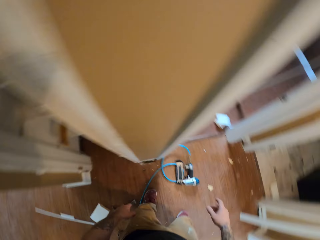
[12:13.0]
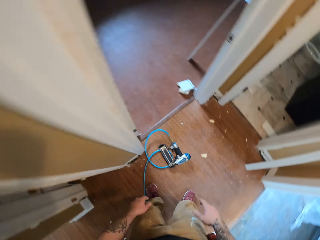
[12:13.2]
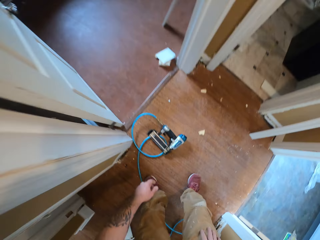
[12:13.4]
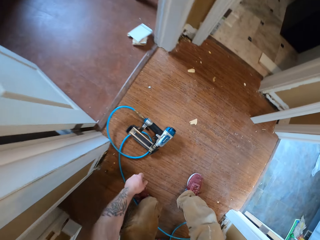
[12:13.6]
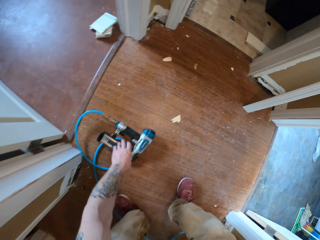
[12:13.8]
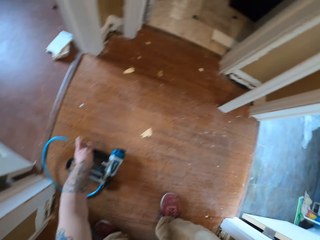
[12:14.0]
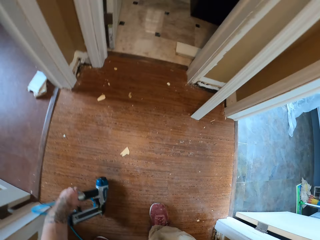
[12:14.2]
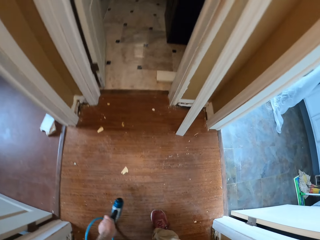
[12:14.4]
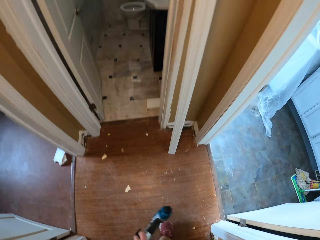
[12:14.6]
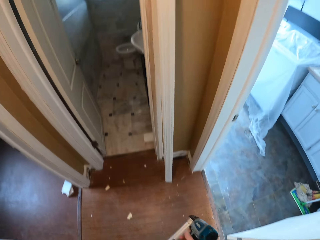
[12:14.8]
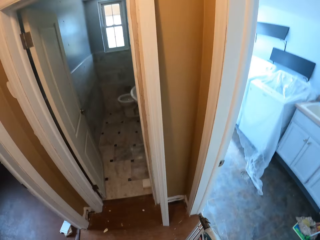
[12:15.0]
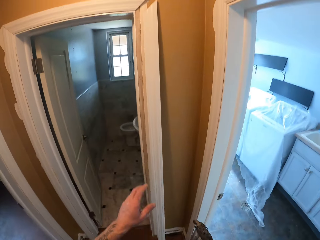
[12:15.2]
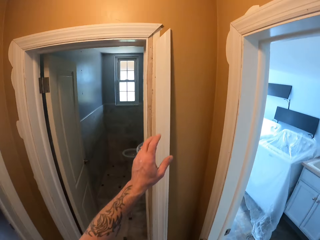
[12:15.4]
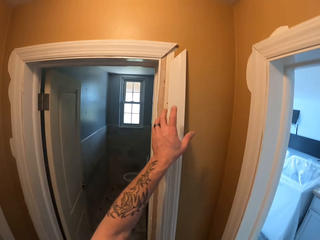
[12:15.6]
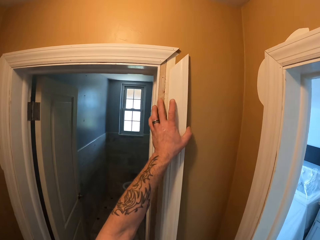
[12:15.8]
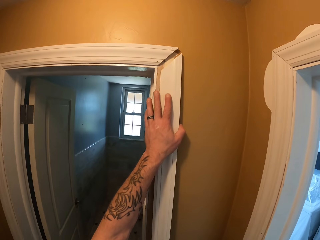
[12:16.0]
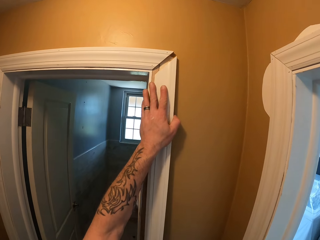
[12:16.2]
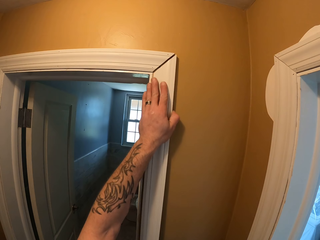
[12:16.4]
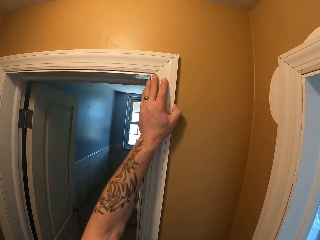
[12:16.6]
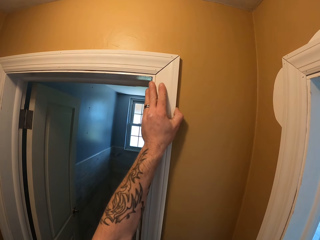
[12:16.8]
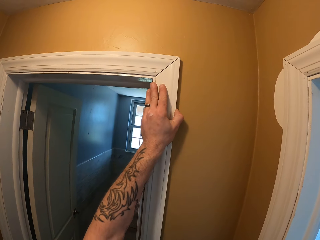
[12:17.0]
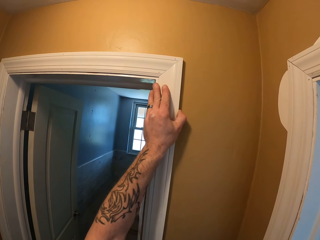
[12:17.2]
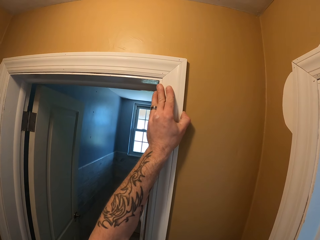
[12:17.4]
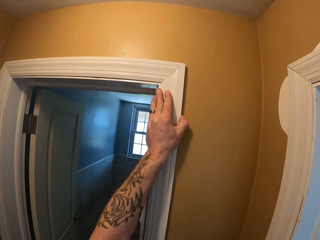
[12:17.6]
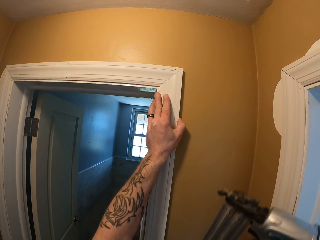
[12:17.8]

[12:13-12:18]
The camera wearer picks up the nail gun and carries the nail gun. They hold the piece of wood and adjust the wood on the door frame.

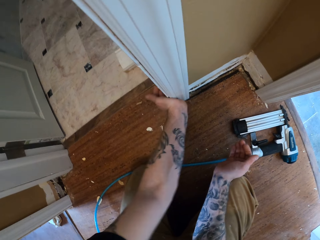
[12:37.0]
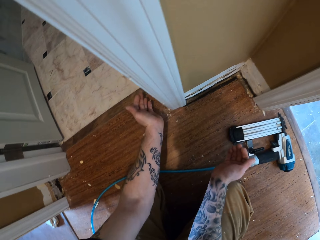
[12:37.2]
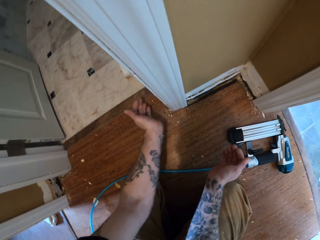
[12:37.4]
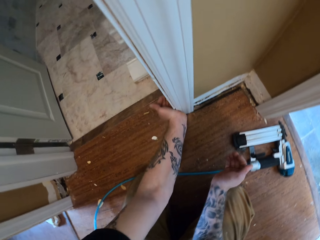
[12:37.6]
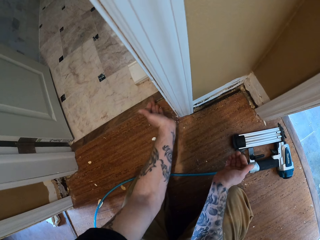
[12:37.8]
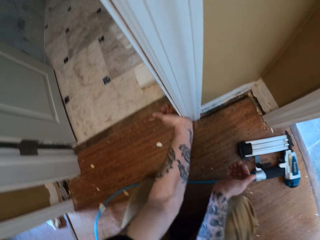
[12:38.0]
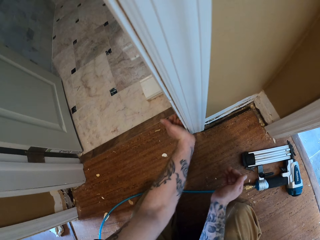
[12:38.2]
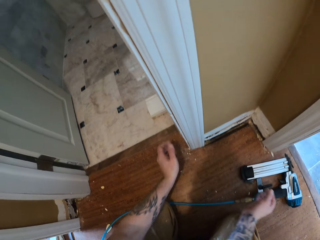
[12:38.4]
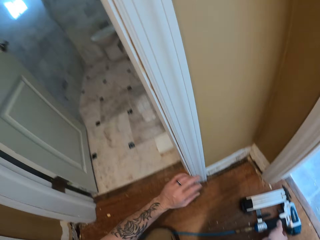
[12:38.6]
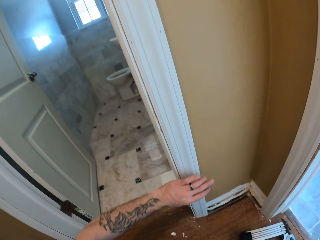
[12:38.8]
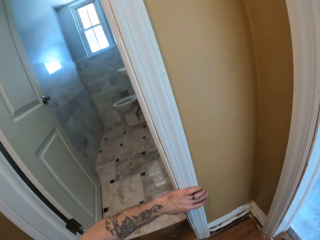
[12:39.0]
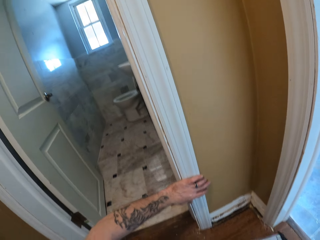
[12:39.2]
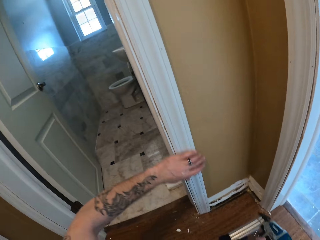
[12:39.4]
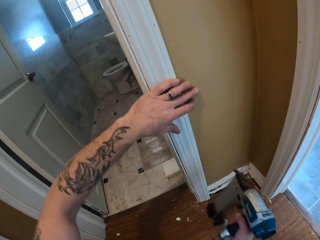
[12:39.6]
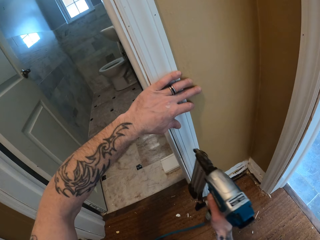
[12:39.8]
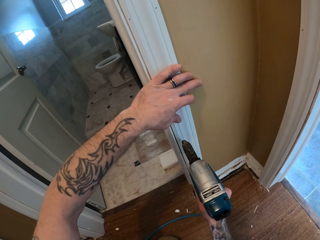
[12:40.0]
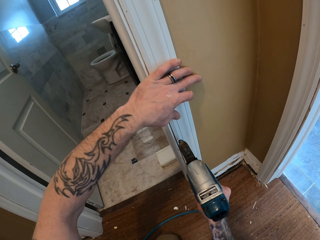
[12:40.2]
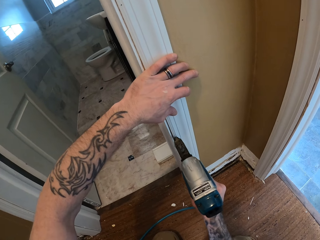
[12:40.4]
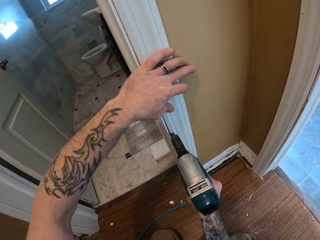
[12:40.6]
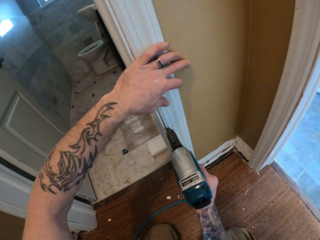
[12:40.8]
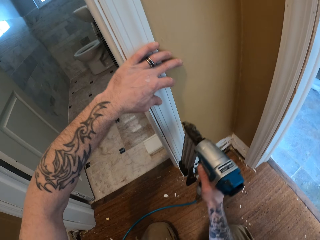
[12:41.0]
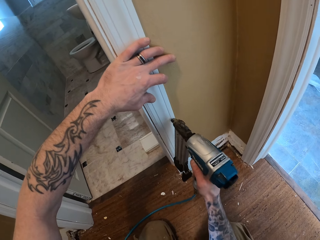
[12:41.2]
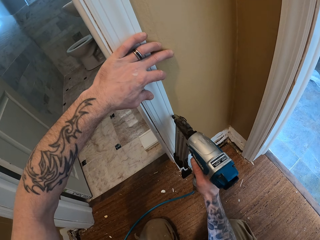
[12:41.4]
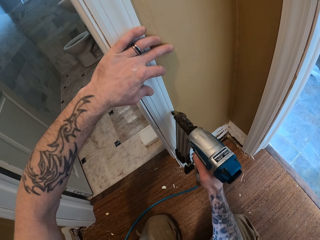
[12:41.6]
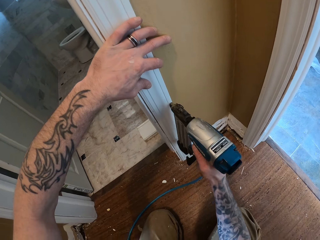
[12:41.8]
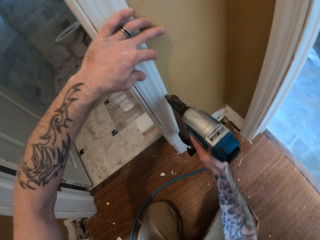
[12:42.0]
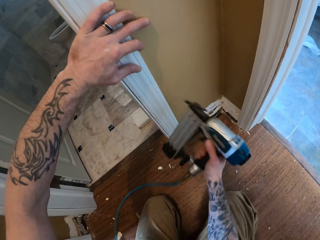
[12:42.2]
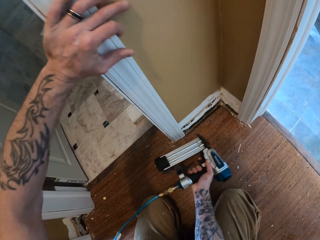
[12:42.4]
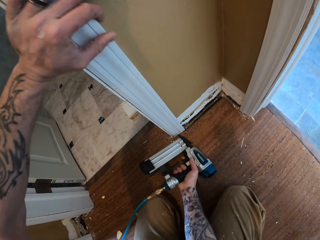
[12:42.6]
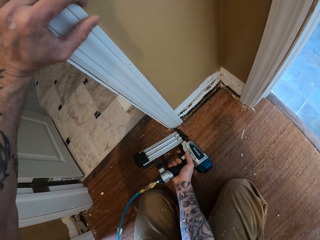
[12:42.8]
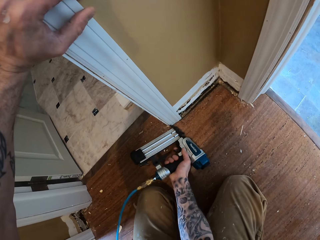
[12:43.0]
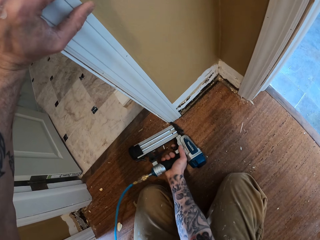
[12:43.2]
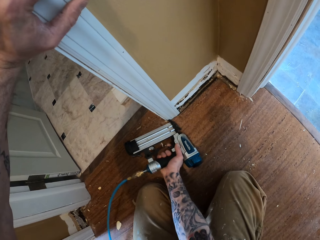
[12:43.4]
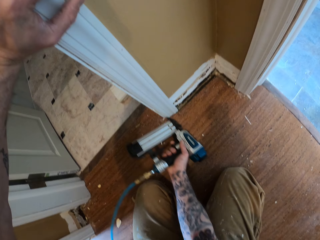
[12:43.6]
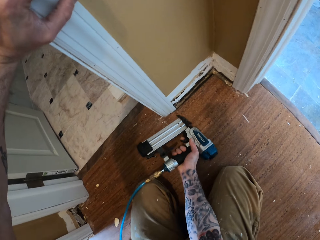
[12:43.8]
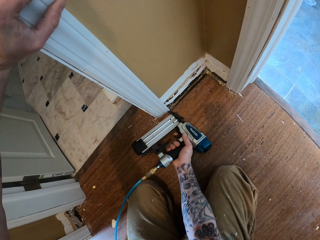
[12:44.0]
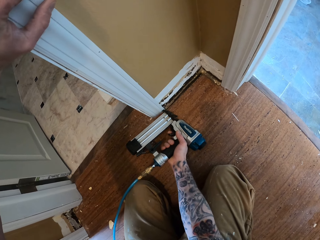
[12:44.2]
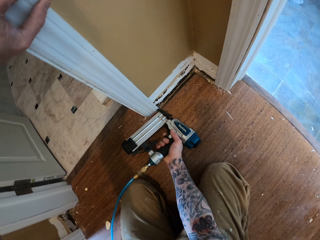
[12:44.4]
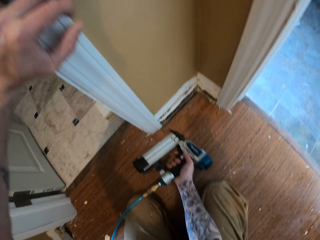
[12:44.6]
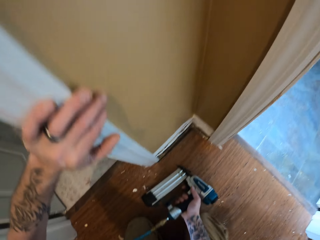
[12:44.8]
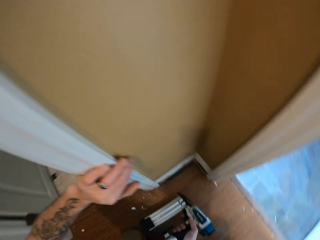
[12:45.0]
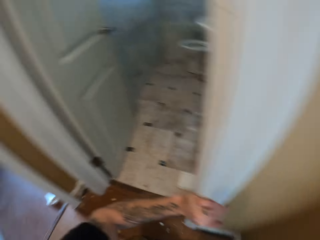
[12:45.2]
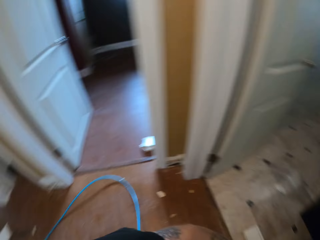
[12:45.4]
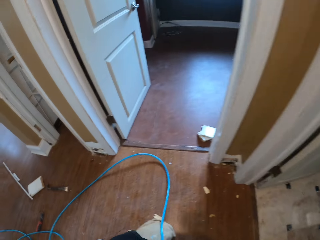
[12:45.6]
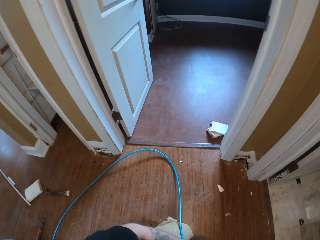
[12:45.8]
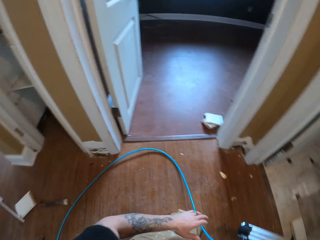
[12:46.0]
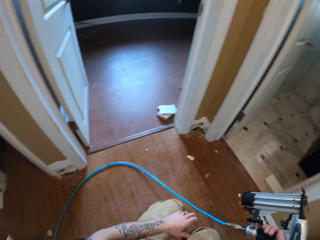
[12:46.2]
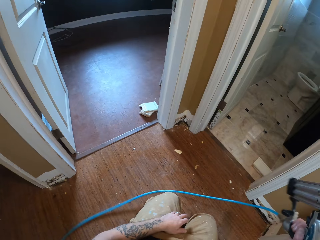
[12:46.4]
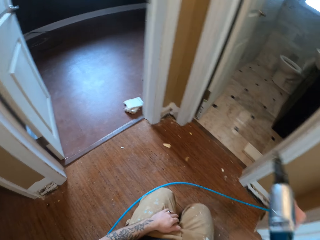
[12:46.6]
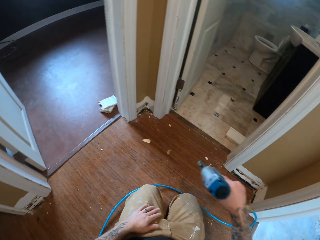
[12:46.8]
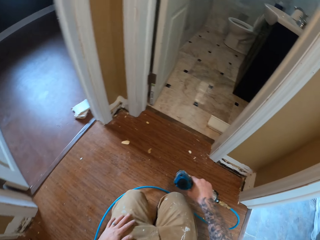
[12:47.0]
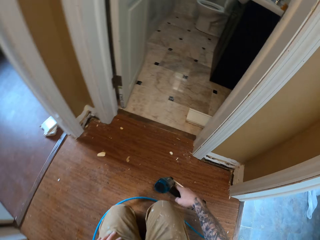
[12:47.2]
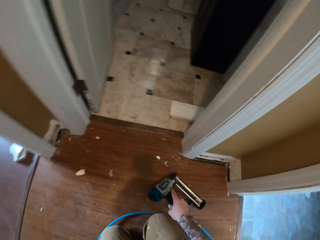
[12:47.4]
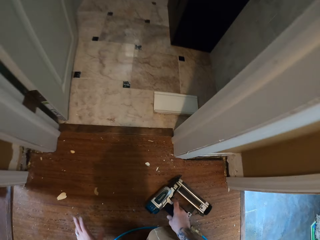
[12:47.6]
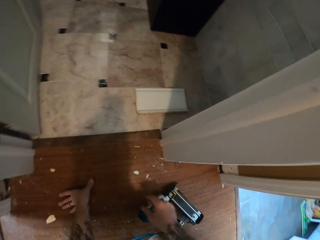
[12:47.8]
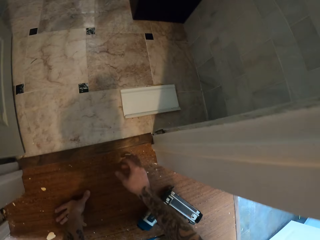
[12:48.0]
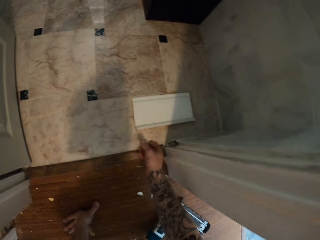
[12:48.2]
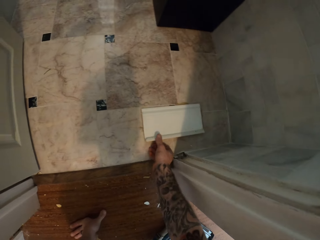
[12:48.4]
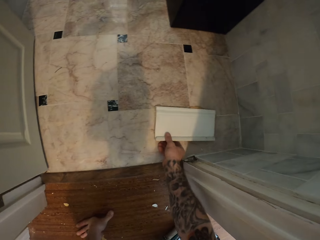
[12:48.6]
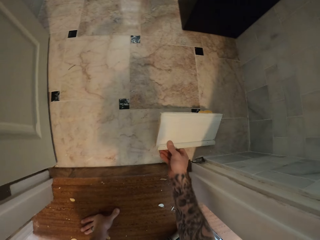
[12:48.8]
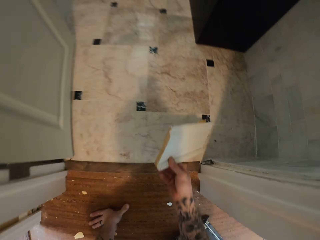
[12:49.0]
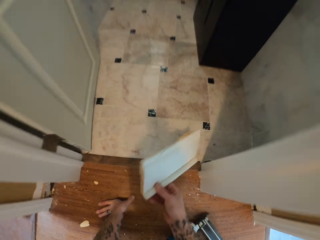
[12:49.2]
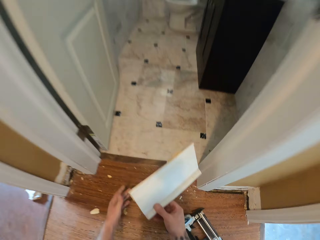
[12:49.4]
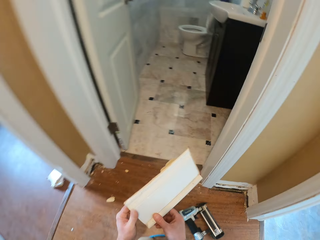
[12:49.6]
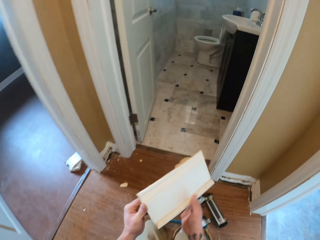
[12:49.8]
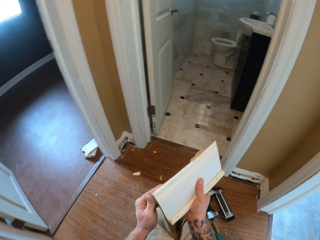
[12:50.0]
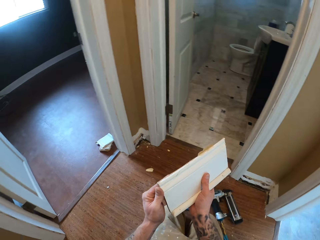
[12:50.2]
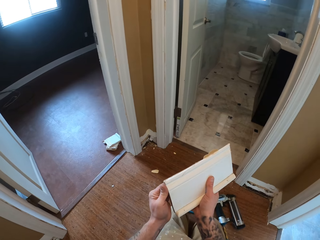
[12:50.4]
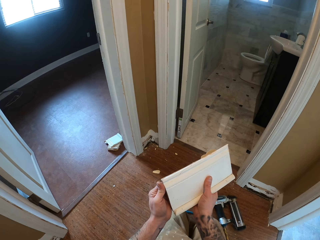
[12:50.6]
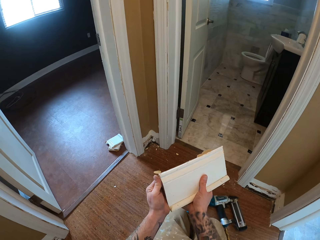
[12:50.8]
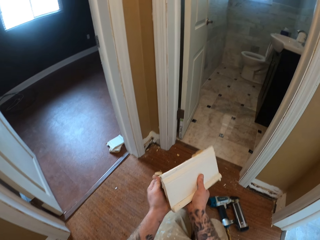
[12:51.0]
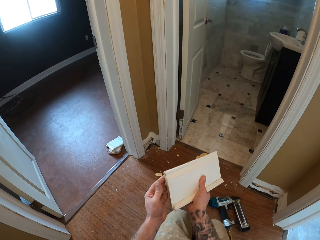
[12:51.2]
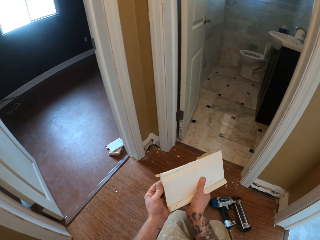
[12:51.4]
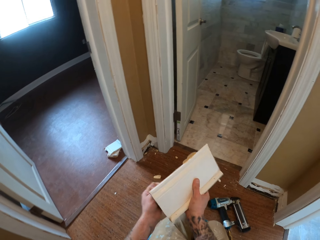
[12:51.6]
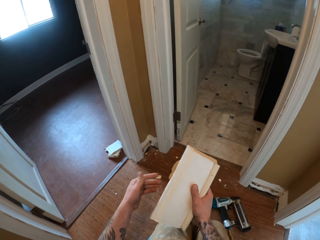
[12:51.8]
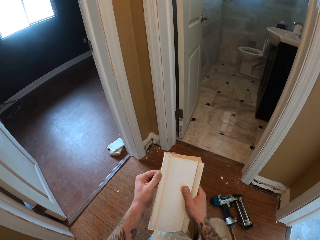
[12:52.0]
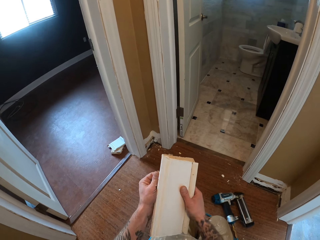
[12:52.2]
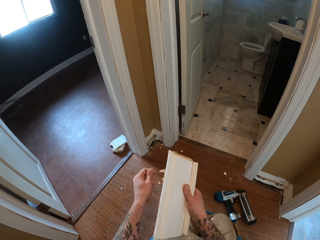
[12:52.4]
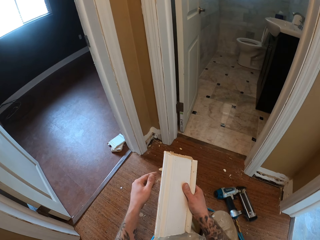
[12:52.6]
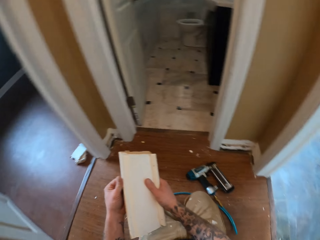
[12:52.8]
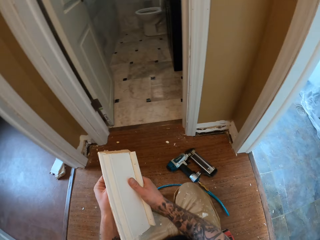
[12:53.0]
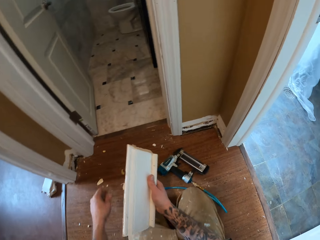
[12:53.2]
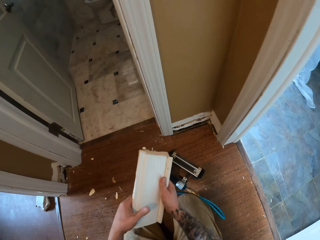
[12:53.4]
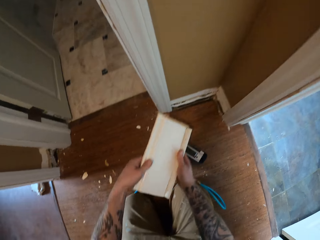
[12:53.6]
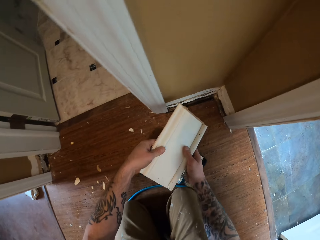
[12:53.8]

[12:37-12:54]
The camera wearer takes the nail gun. They nail the piece of wood to the wall using the nail gun. They put a nail in the wood with the nail gun repeatedly. They put down the nail gun and take a wall trim.
